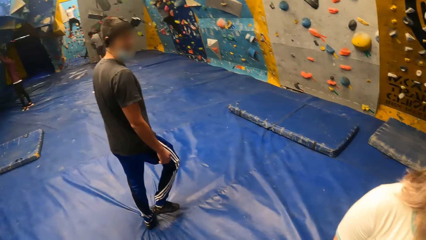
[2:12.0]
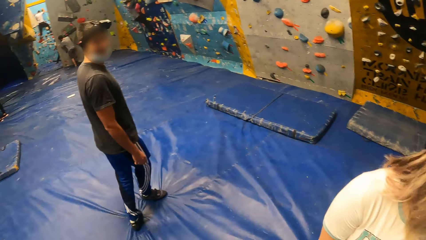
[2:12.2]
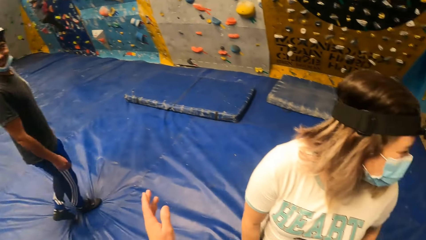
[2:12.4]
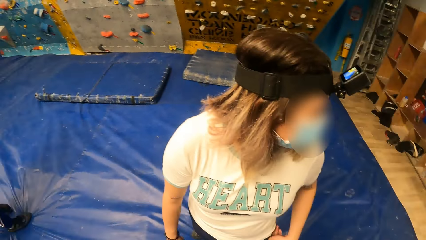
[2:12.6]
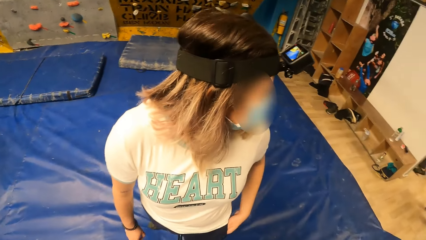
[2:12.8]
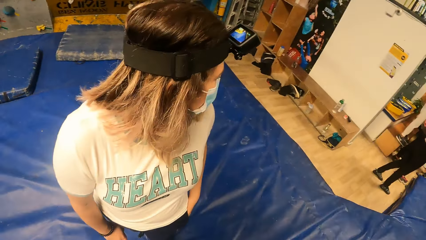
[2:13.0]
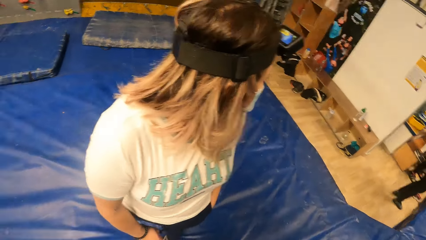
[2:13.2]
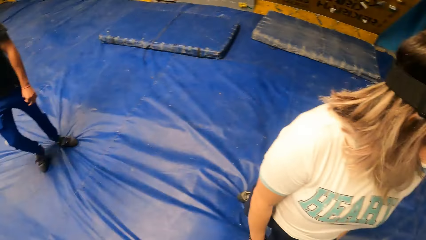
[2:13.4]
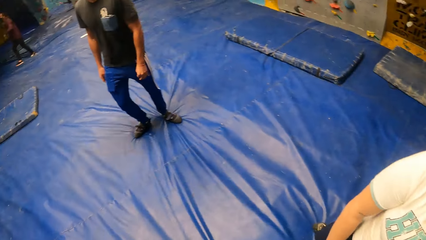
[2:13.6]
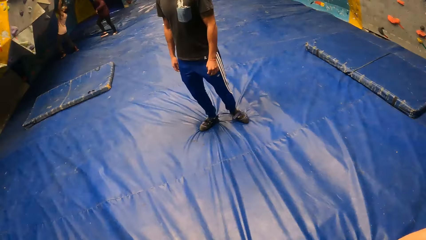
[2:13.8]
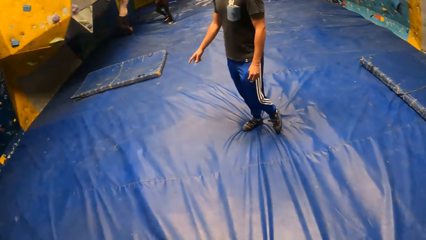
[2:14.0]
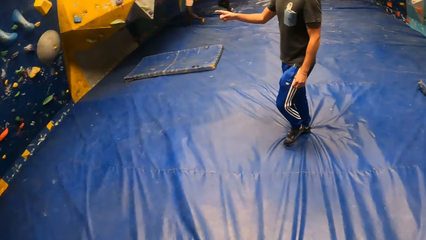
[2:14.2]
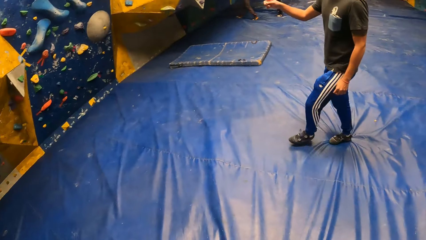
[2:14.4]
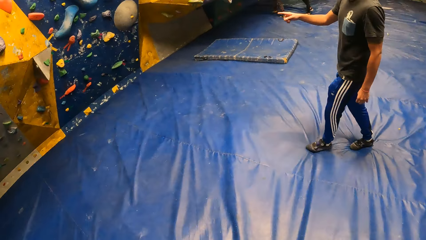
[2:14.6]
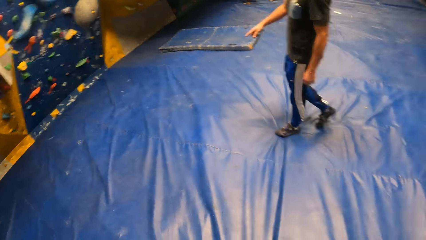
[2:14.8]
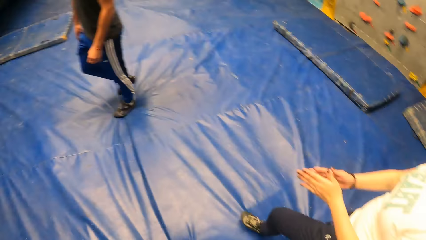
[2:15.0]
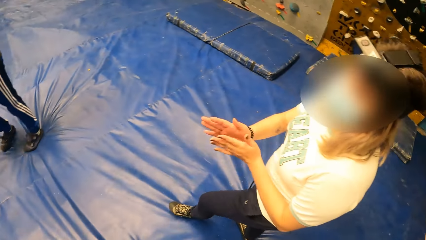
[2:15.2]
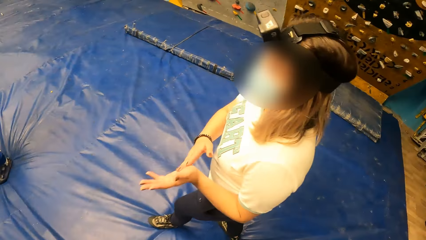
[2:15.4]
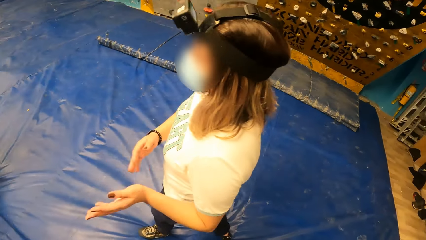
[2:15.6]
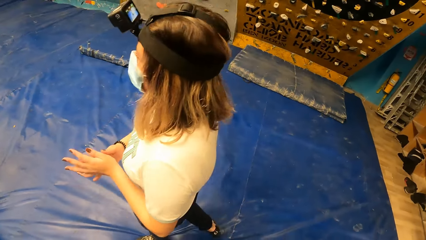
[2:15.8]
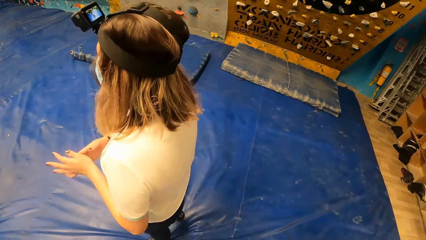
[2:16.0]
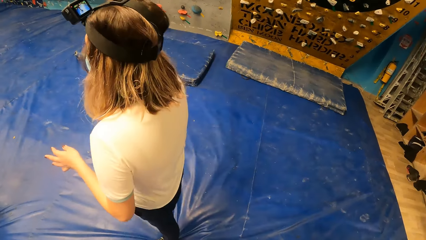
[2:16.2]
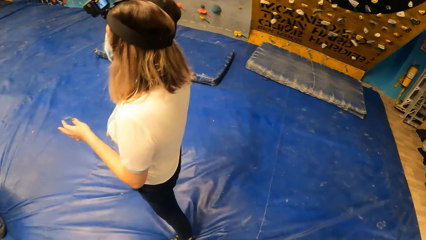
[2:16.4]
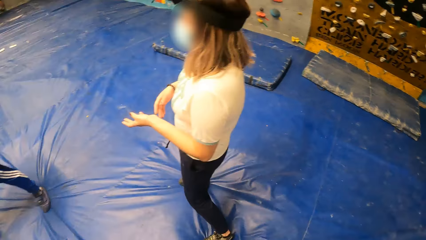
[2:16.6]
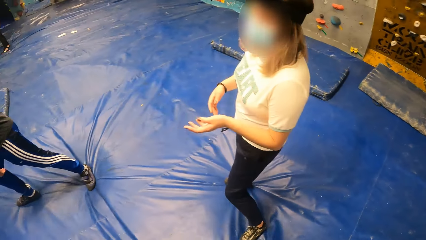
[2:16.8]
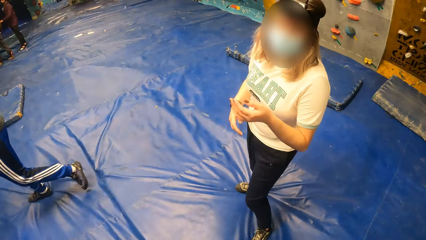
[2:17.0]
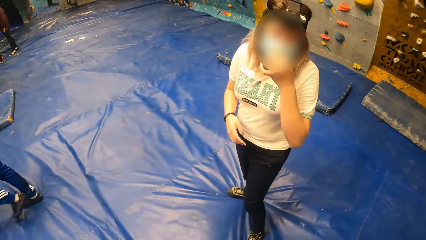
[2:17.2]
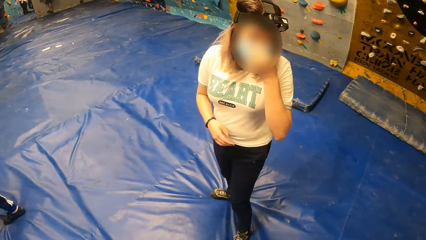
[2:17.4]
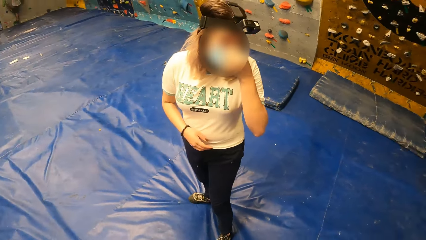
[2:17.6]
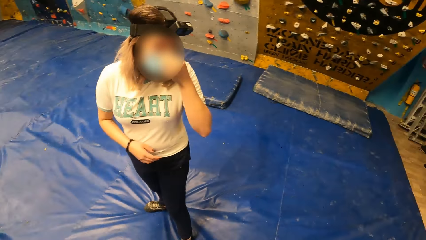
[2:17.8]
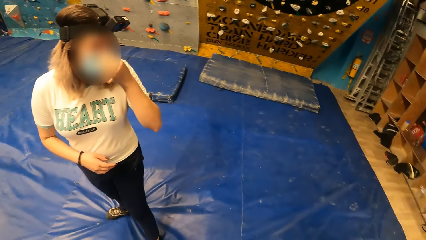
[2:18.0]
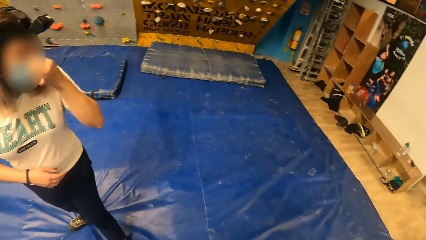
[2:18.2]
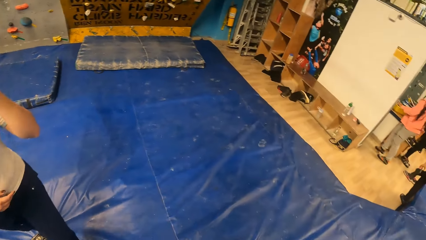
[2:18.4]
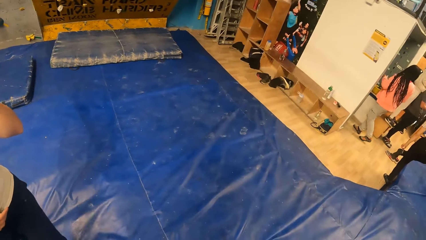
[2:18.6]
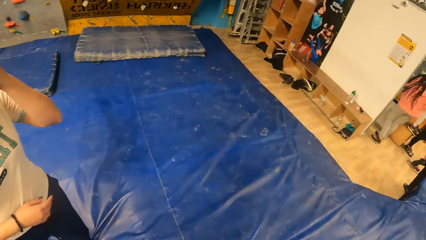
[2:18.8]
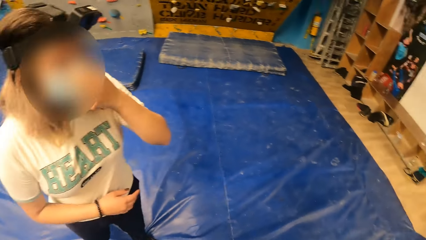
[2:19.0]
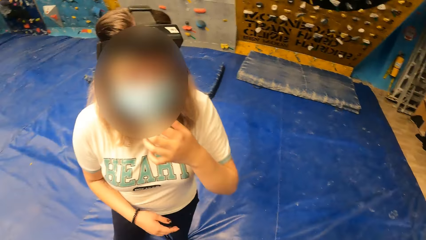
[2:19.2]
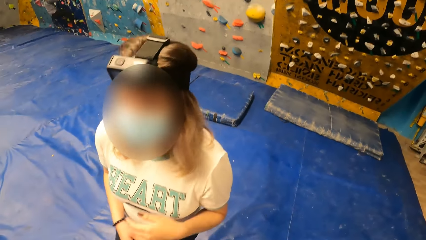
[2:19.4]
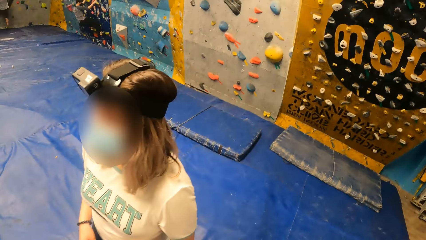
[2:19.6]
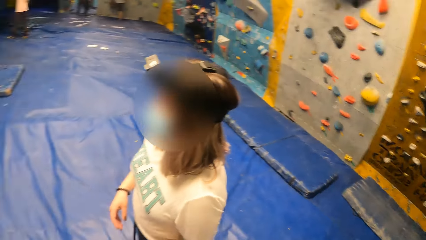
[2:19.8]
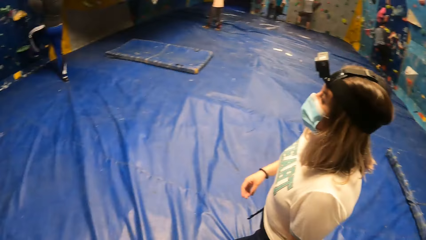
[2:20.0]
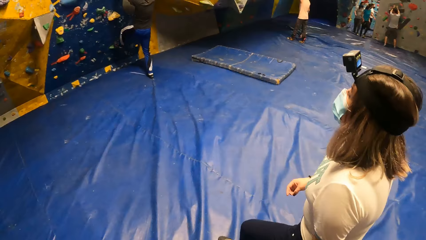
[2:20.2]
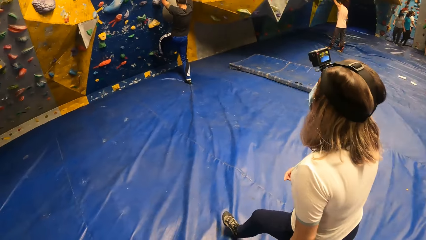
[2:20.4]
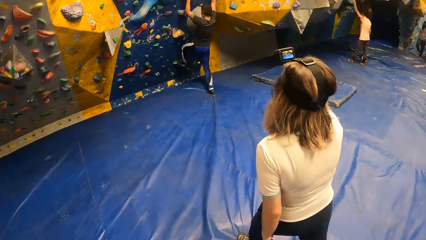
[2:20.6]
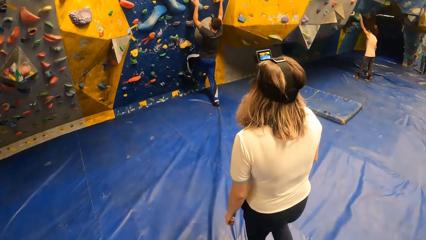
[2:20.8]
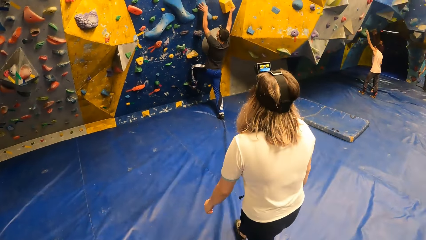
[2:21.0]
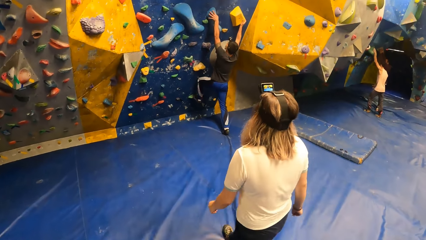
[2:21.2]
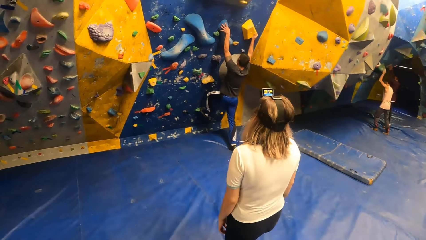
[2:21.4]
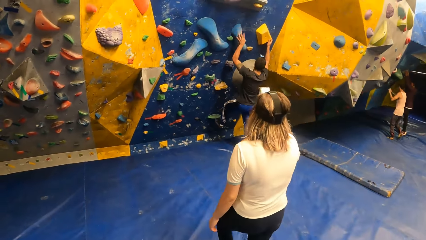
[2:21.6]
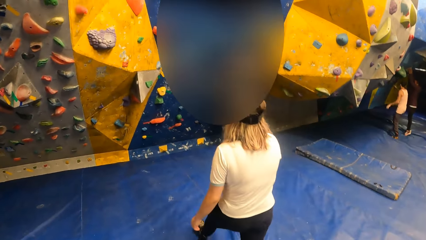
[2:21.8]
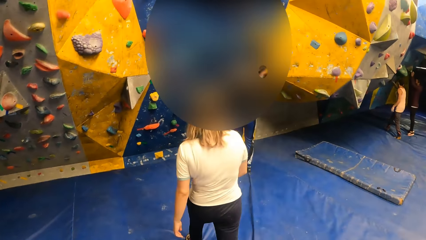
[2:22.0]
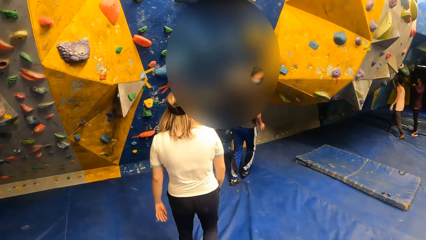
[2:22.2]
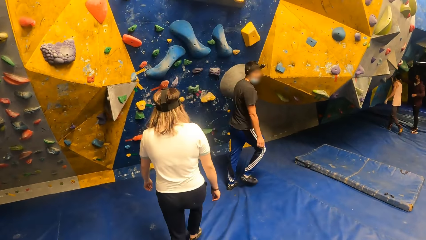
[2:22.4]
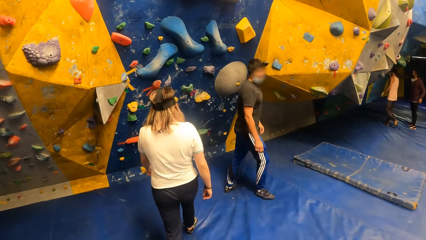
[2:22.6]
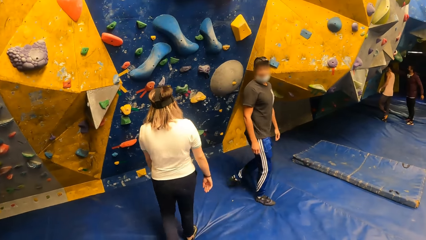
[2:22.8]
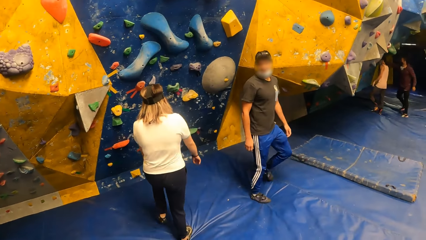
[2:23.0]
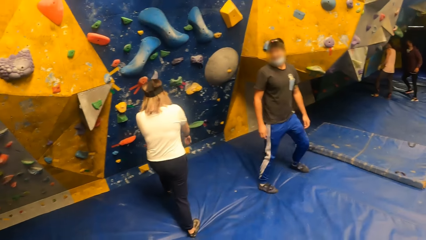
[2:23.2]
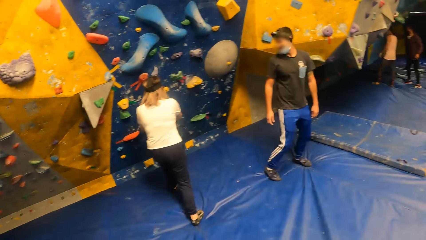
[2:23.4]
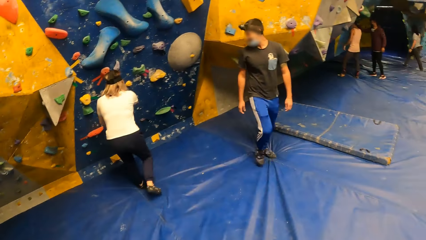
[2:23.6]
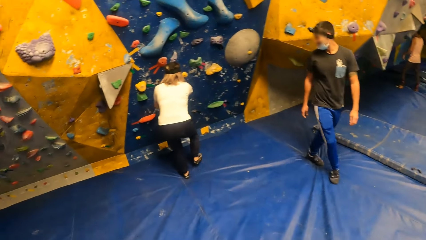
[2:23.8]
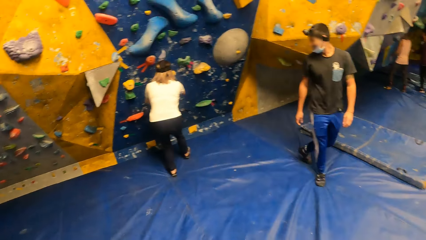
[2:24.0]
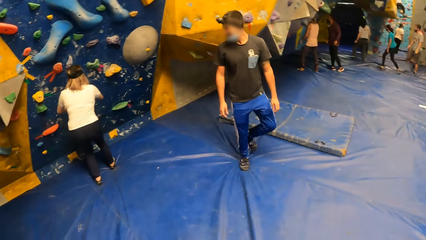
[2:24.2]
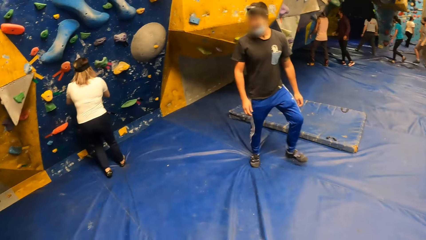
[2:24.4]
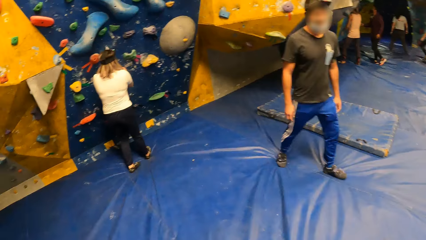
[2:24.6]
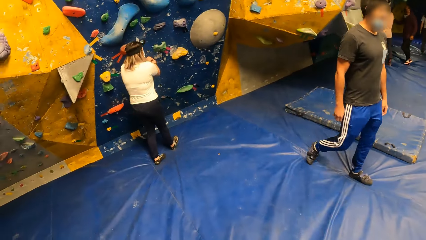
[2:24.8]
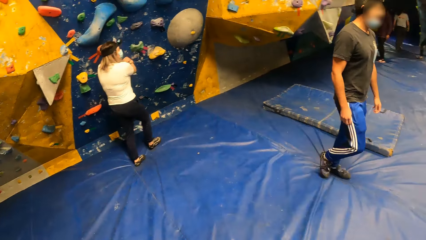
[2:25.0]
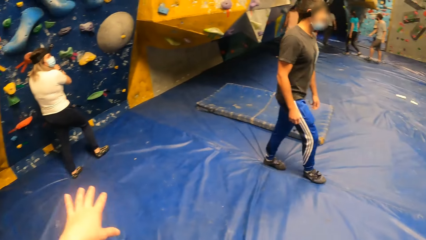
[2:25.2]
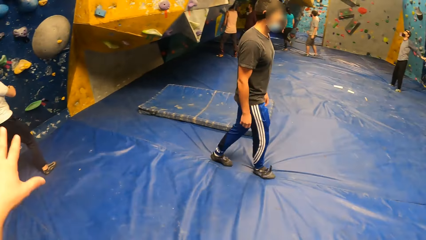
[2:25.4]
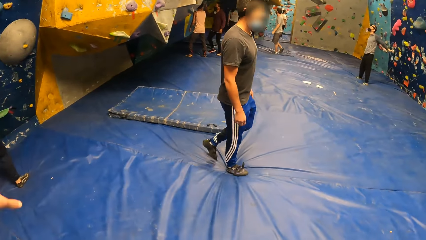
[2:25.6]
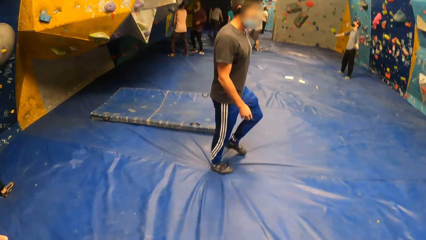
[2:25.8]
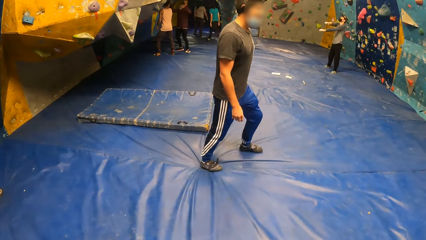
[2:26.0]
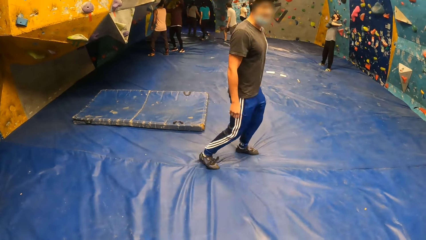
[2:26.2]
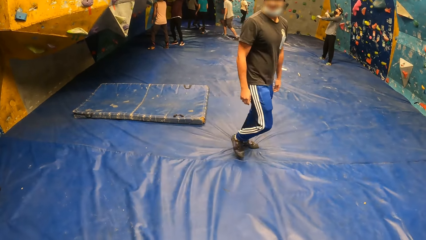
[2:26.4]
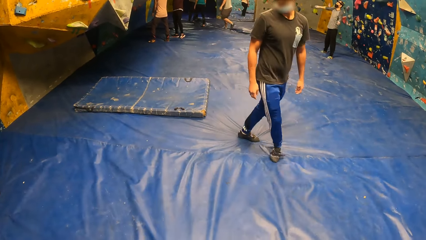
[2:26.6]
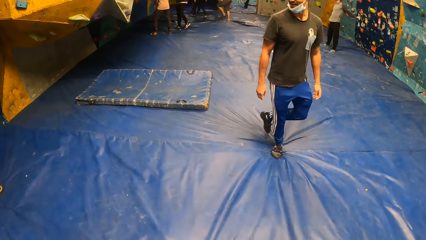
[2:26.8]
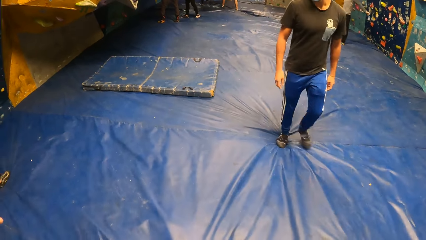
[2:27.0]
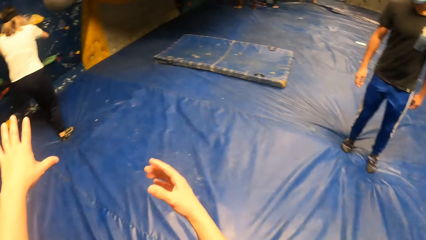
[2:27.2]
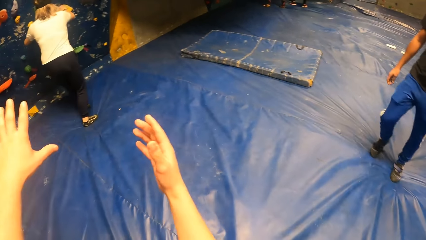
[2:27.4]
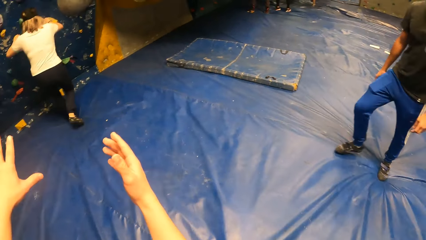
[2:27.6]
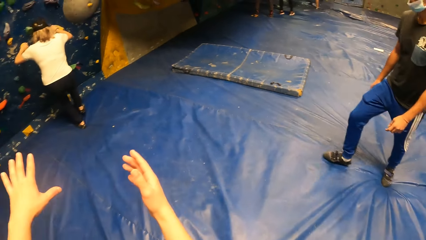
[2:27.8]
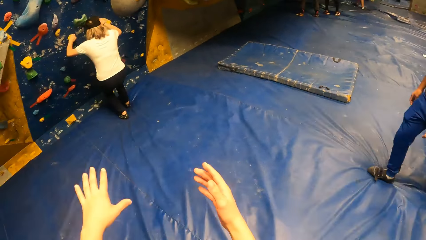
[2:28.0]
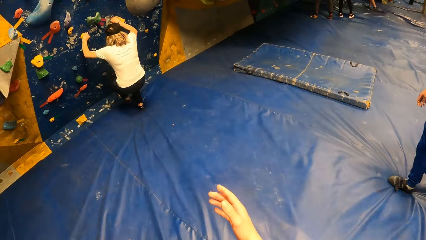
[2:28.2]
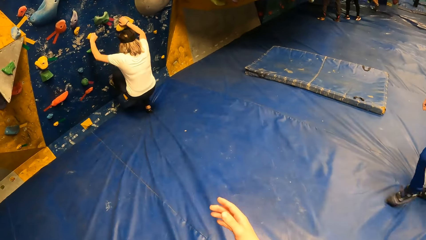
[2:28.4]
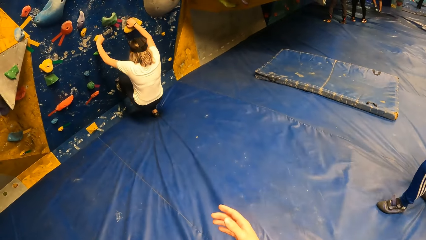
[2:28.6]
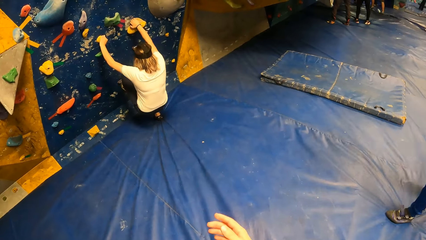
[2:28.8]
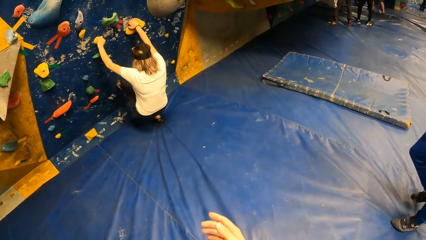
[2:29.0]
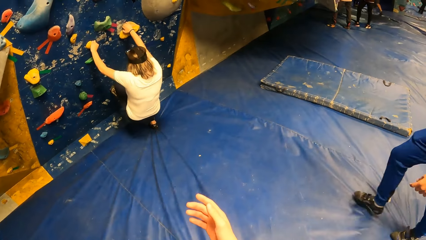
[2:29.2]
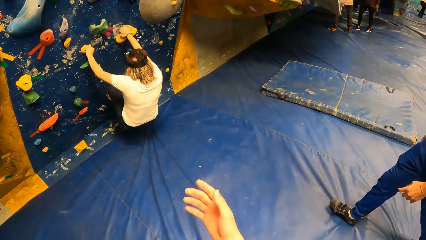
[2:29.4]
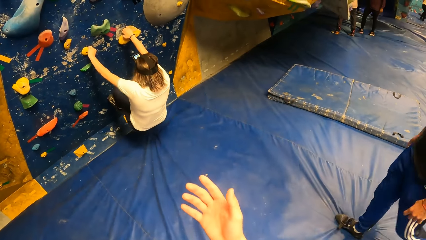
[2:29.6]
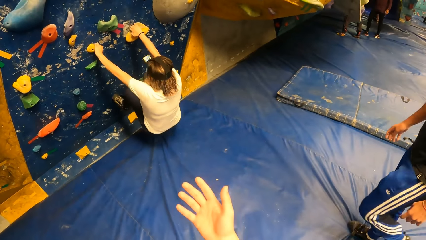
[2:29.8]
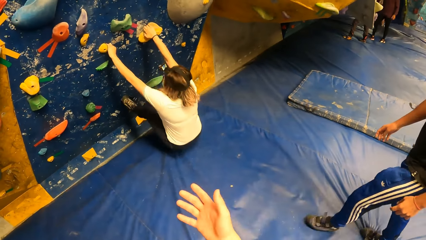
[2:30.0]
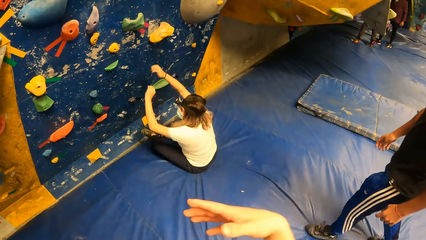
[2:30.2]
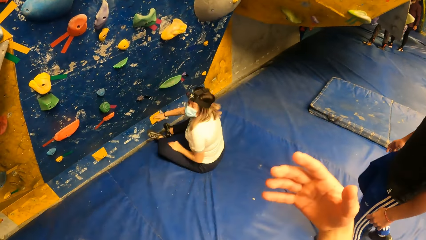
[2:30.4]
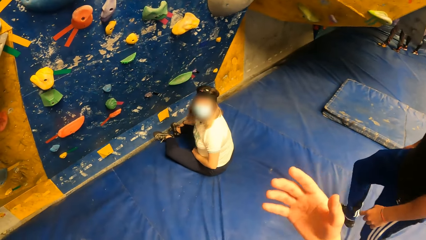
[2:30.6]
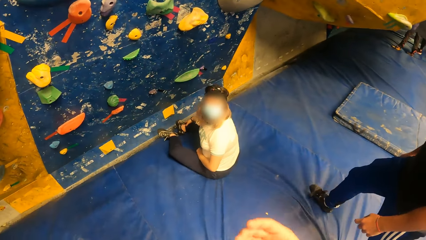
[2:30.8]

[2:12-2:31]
The camera wearer talks to a female. She does a hand movement. She looks around the climbing area. A male points towards the wall and walks towards the wall. The female rubs hands. The camera wearer looks around the climbing area. The female walks around the blue surface. The male walks towards the wall. The female does something with her hand. The camera wearer looks around the climbing area. The female walks towards the climbing wall. A person climbs the wall. The camera wearer walks towards the climbing wall. She walks towards the climbing wall again. She does a hand movement. She looks around. She gestures with her hands. The female climbs the wall. The camera wearer walks towards the climbing wall. She falls to the ground.
